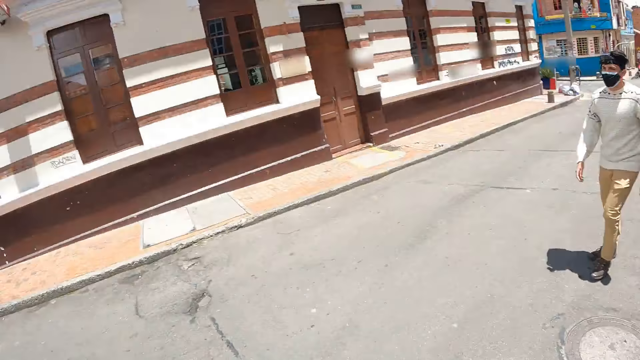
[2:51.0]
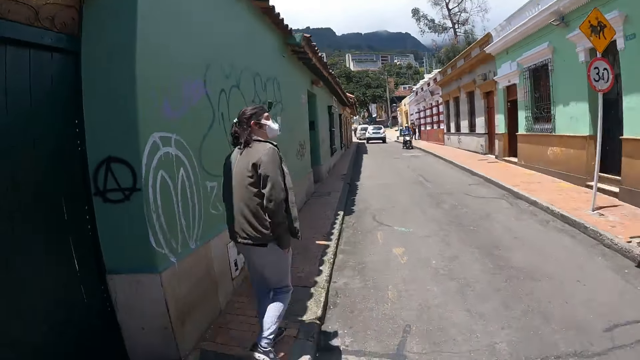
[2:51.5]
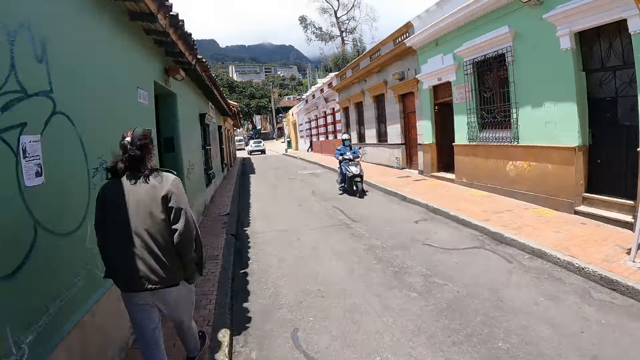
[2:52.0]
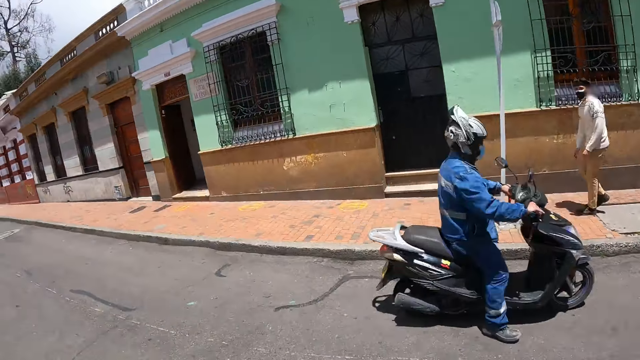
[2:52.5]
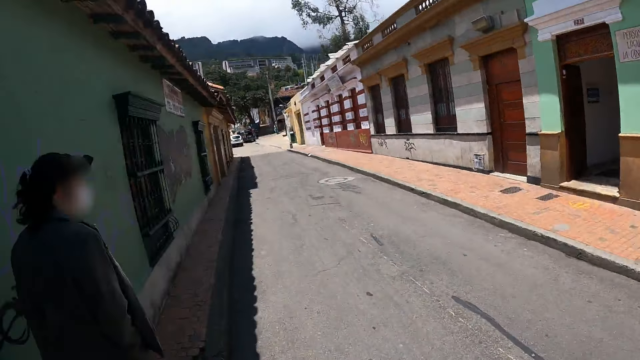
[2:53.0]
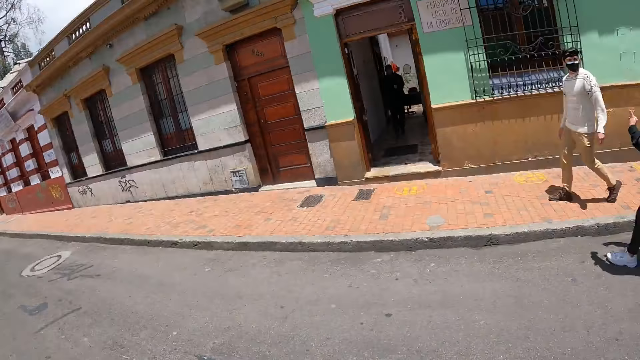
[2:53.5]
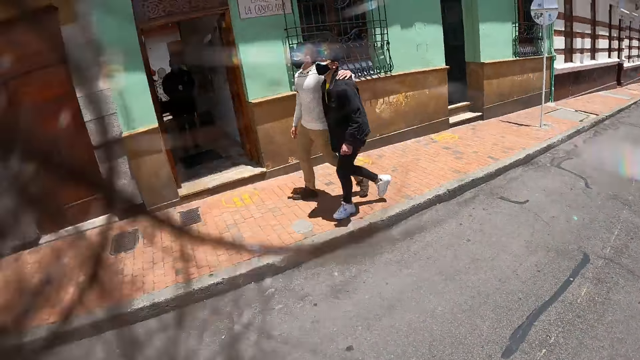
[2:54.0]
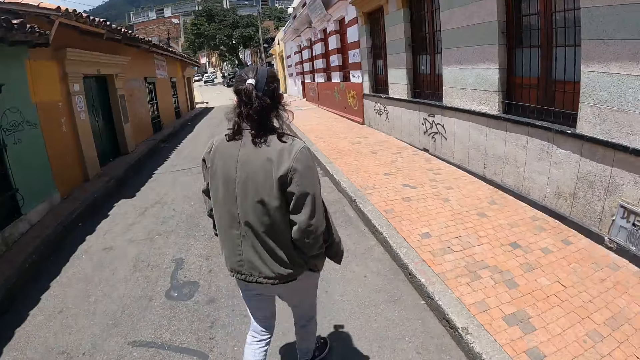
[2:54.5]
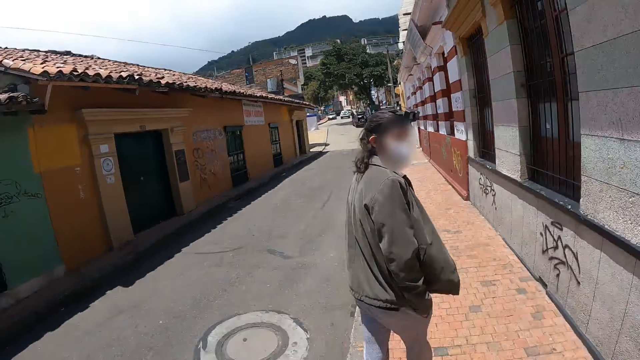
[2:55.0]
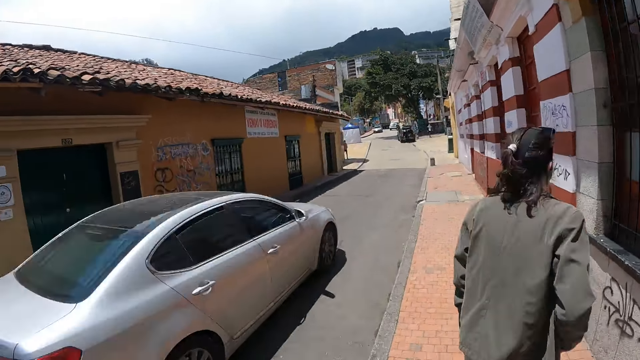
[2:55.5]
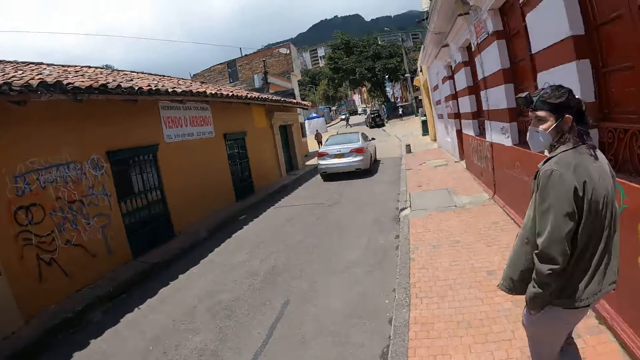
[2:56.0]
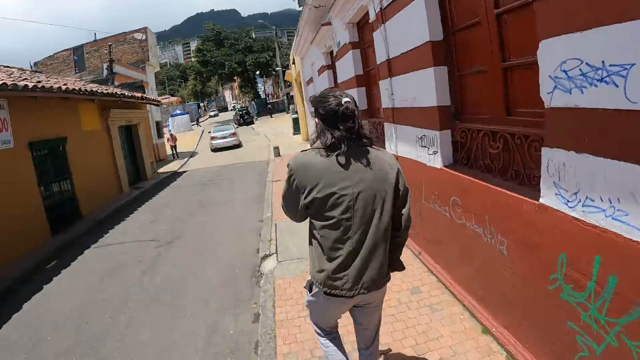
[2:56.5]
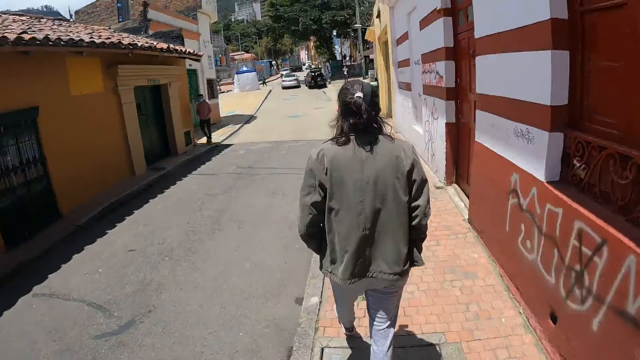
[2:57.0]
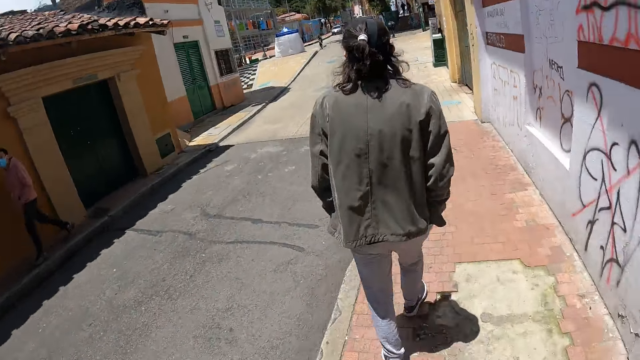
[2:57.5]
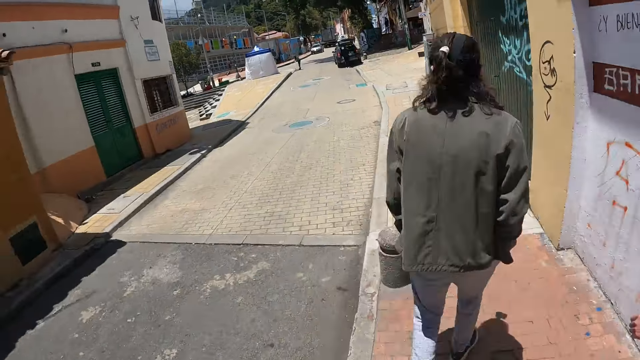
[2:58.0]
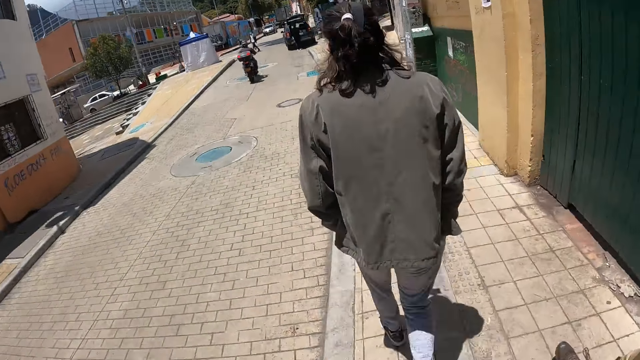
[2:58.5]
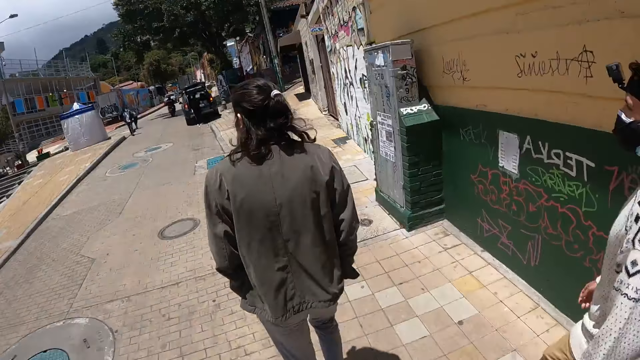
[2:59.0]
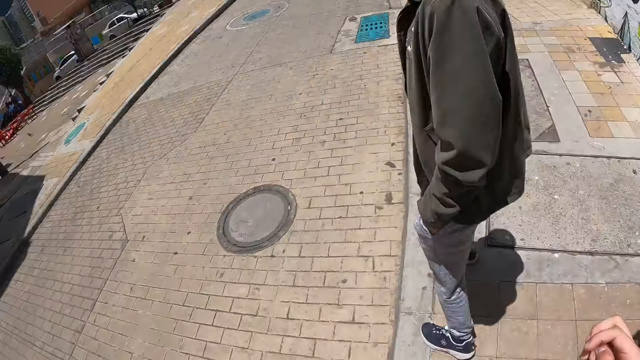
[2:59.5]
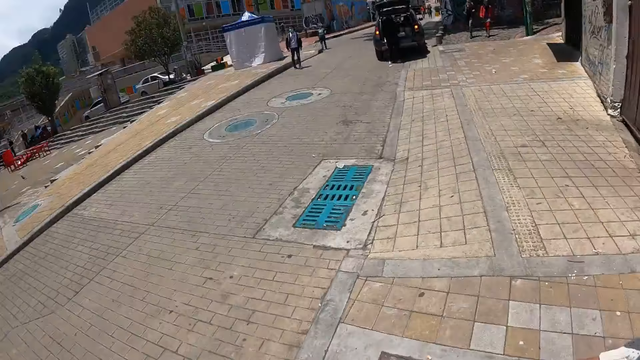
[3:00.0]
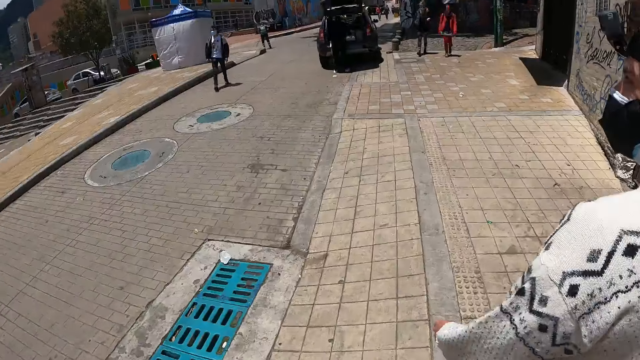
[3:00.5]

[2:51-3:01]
The camera wearer looks around the road. They cross the road with a man. They walk on the pavement with the man. The man walks along the path.

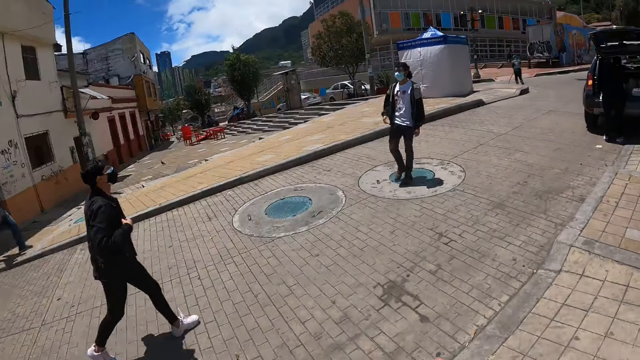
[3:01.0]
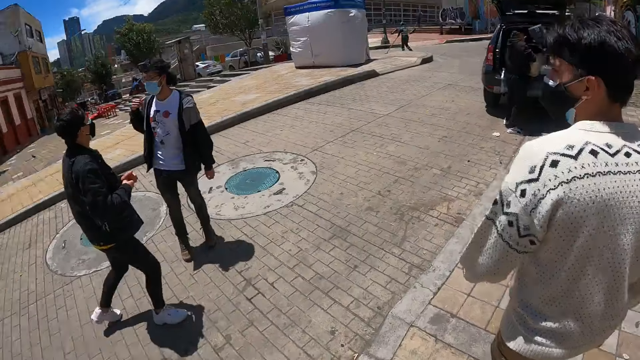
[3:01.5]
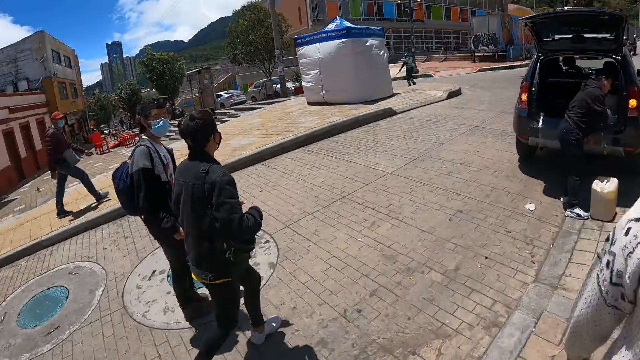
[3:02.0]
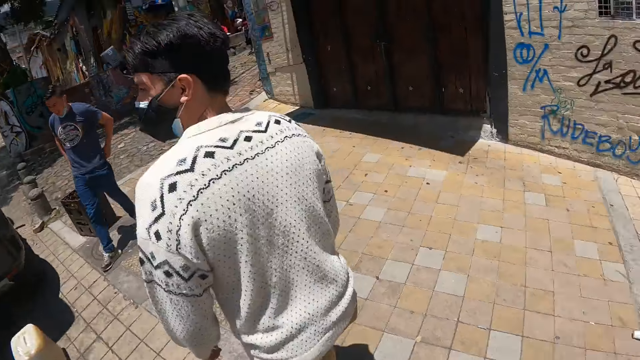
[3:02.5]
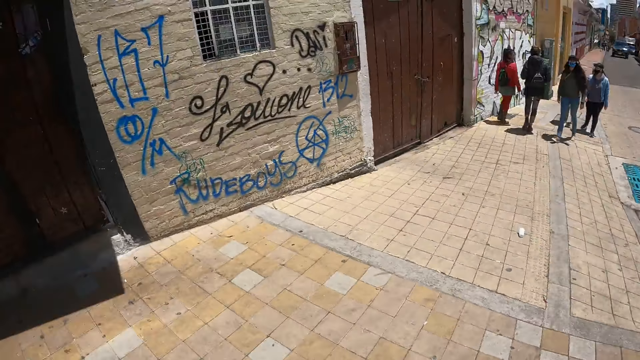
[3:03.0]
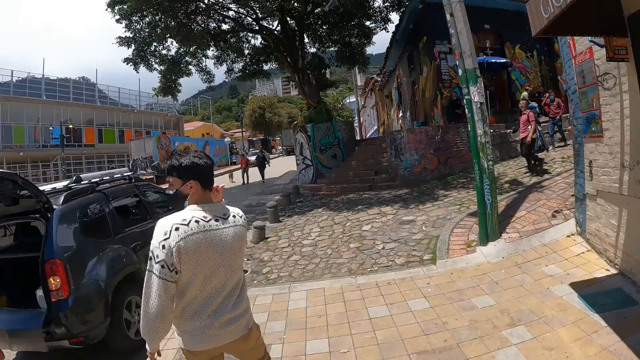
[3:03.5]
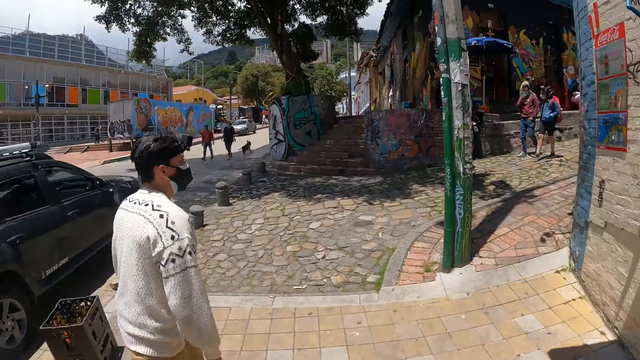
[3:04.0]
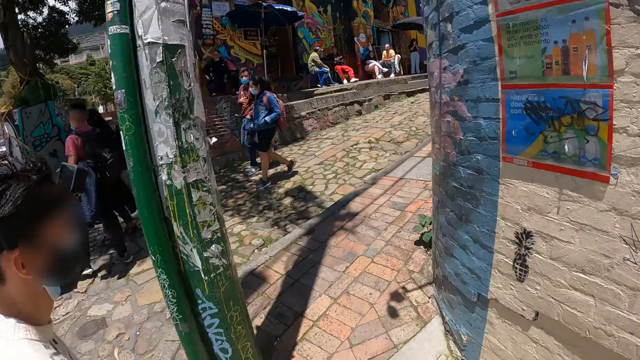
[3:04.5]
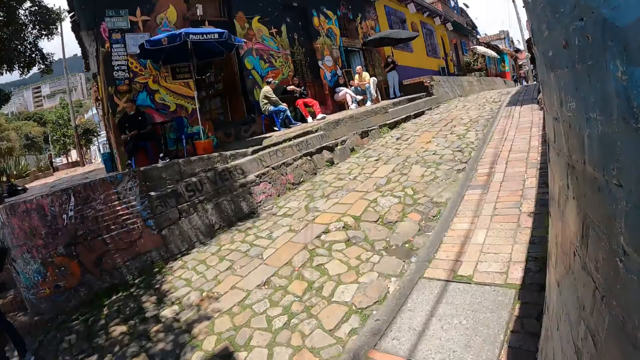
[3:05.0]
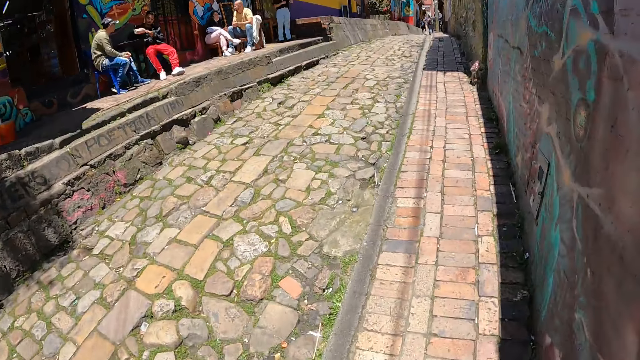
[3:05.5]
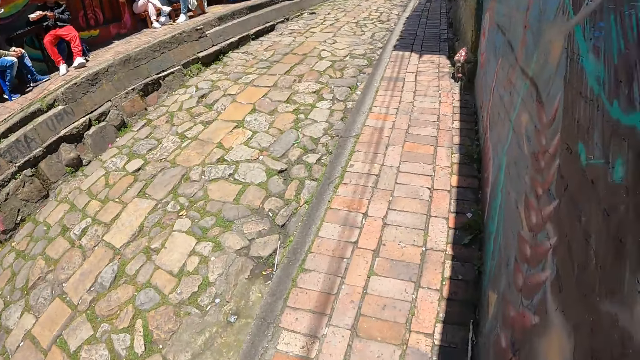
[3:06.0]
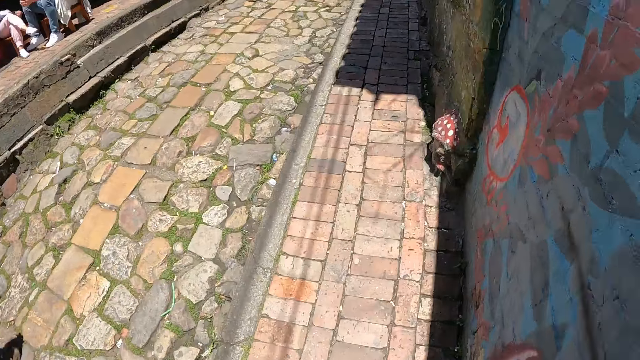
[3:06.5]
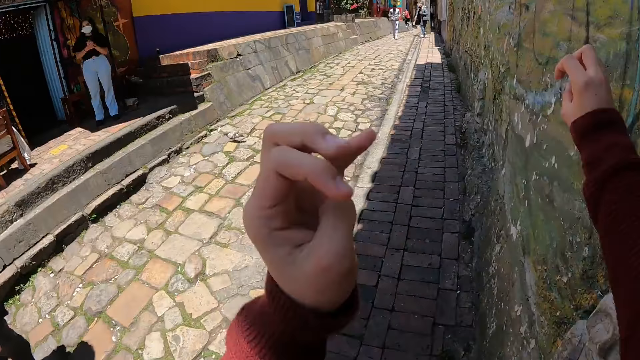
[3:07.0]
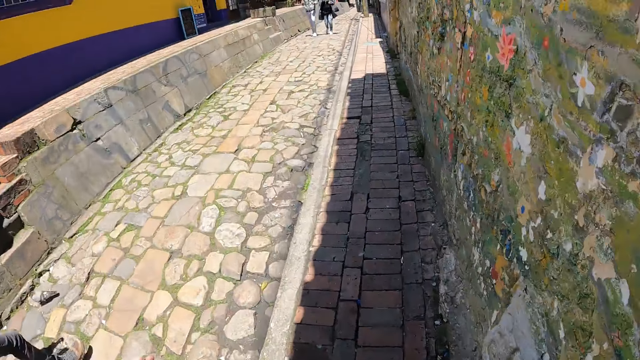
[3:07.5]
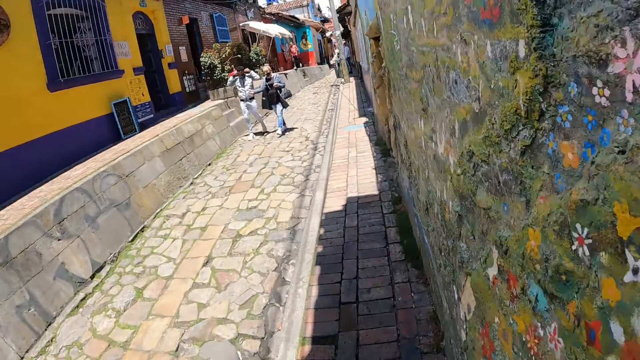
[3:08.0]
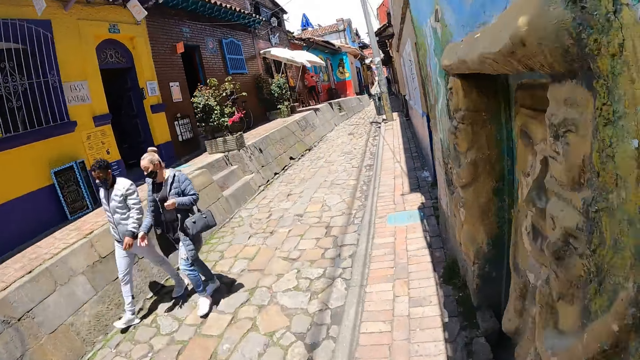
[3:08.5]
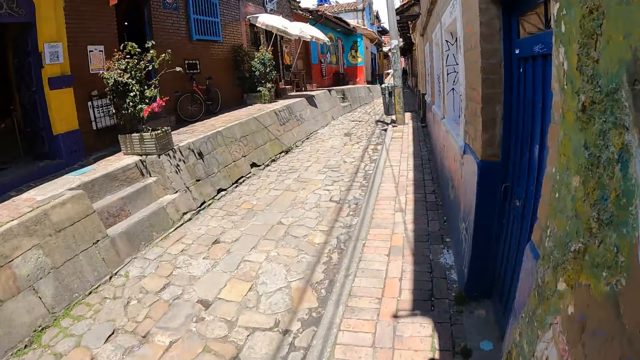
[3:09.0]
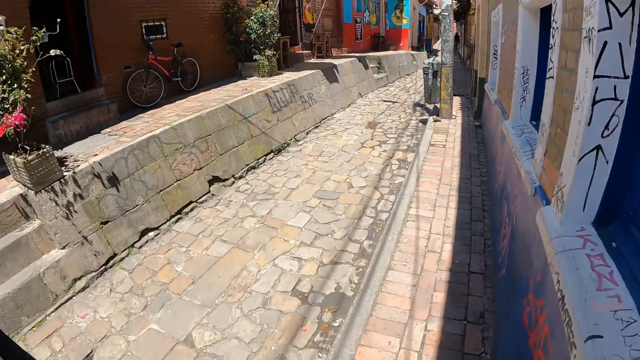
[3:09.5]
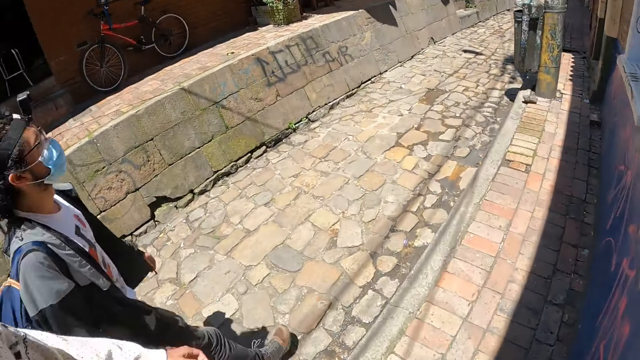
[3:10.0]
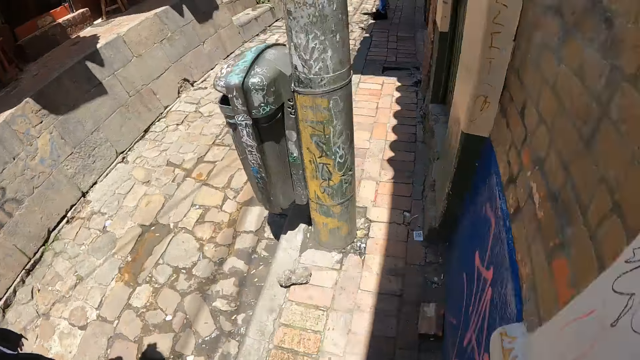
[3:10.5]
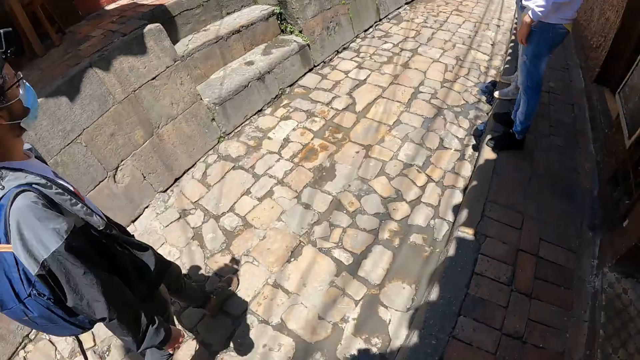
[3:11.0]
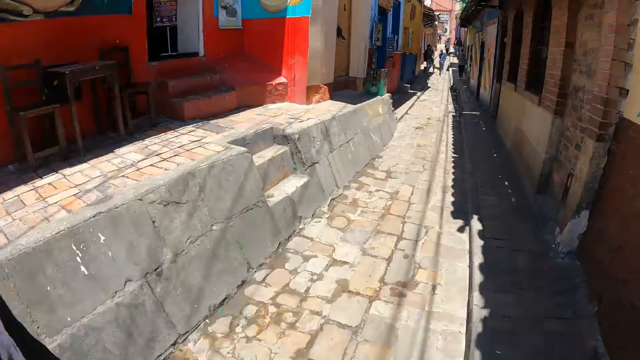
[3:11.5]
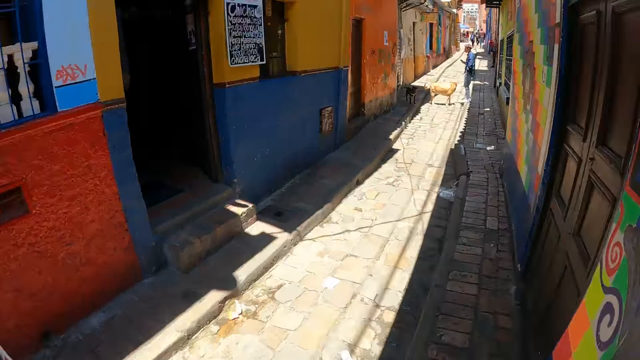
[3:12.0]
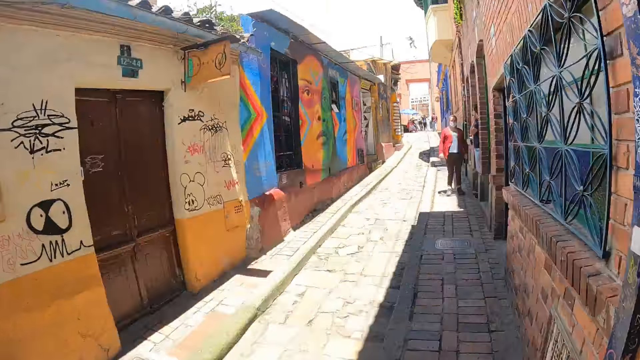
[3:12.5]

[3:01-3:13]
The camera wearer walks along the path. A man stands beside the camera wearer. The man walks beside the camera wearer along the path. The camera wearer looks around the city. They walk along the path. They walk along the path again. They make gestures by hand.
